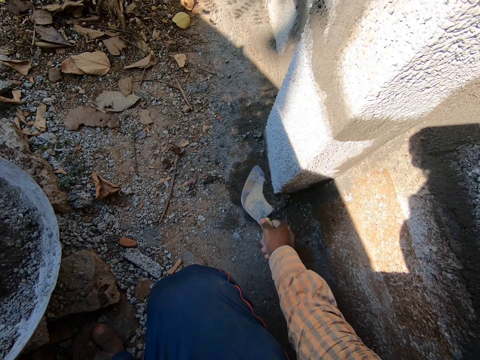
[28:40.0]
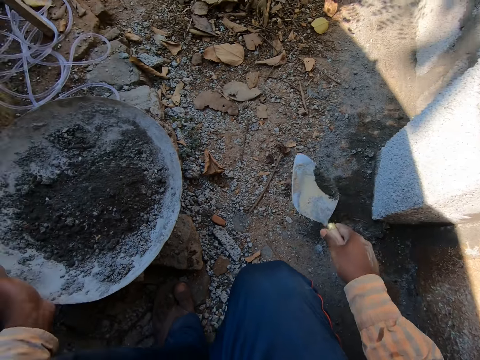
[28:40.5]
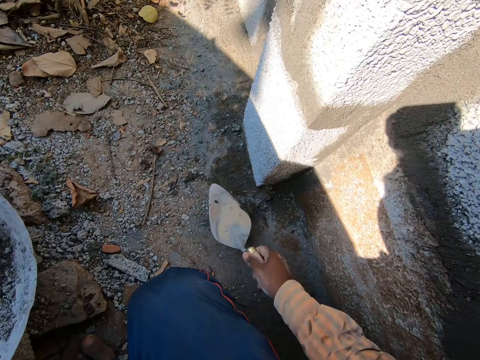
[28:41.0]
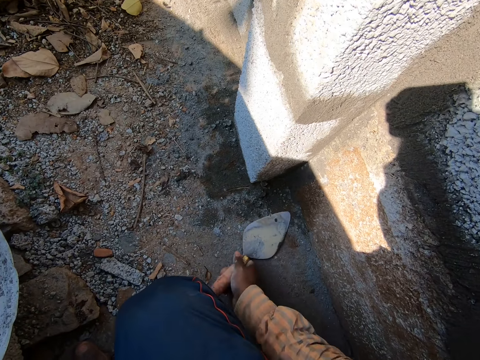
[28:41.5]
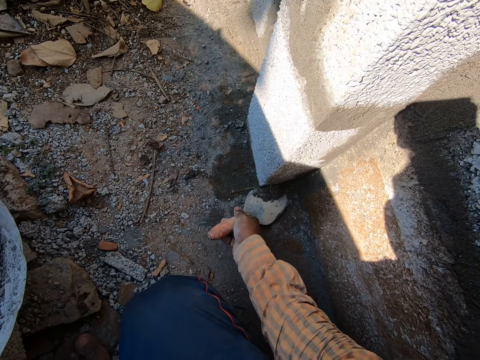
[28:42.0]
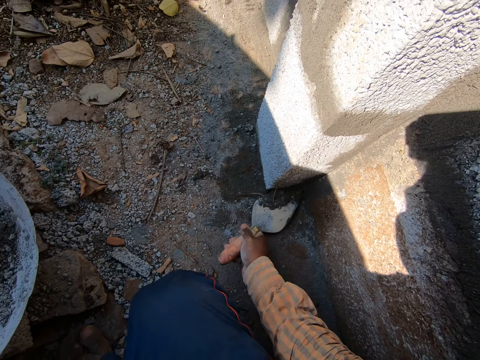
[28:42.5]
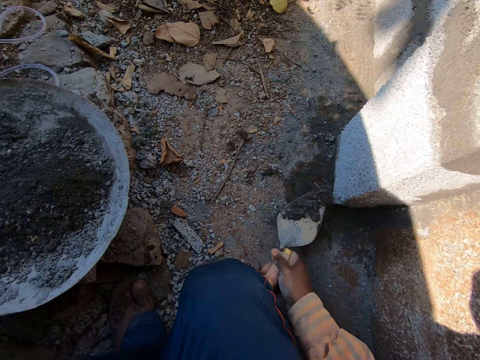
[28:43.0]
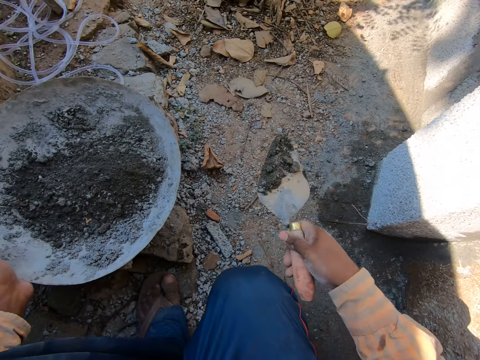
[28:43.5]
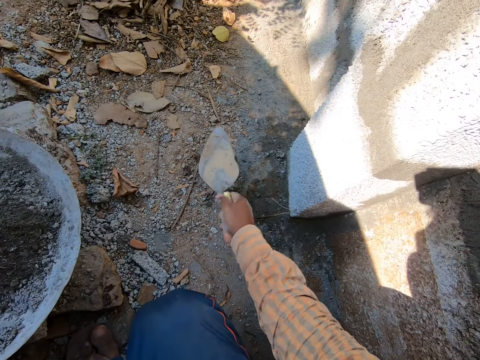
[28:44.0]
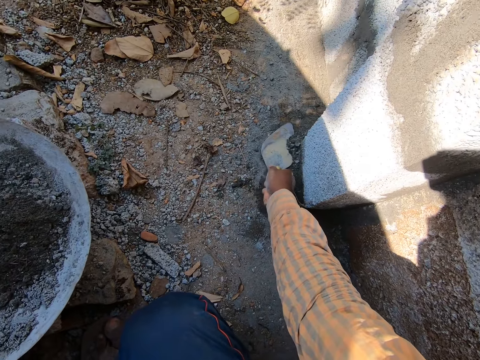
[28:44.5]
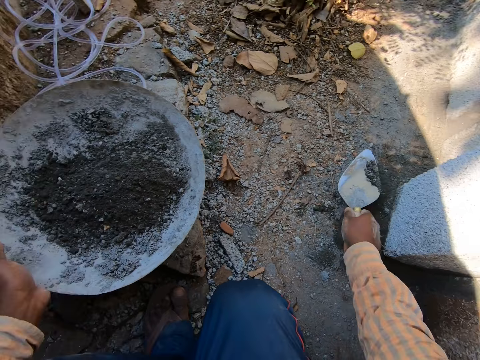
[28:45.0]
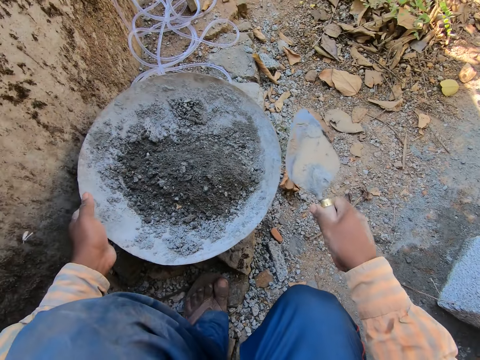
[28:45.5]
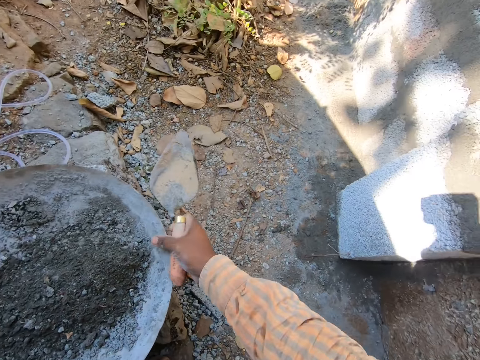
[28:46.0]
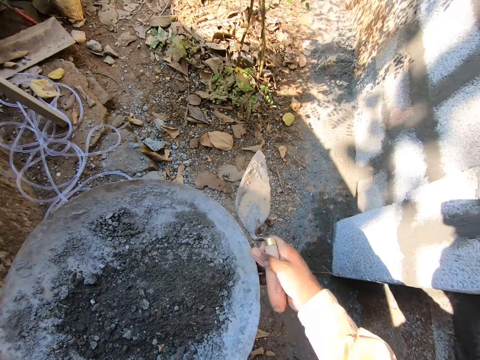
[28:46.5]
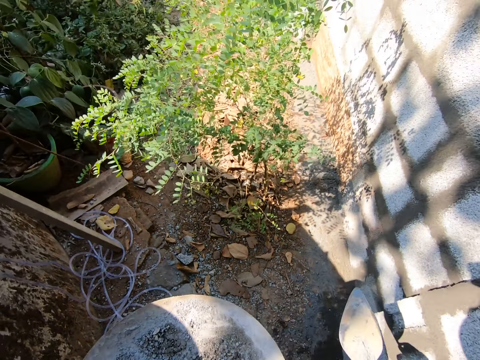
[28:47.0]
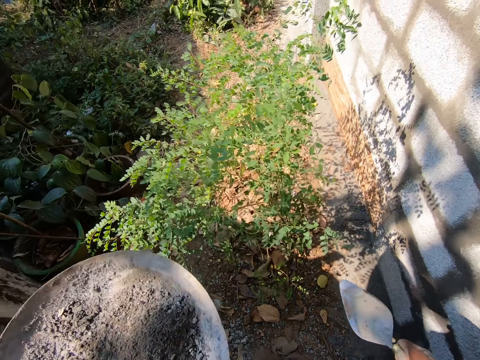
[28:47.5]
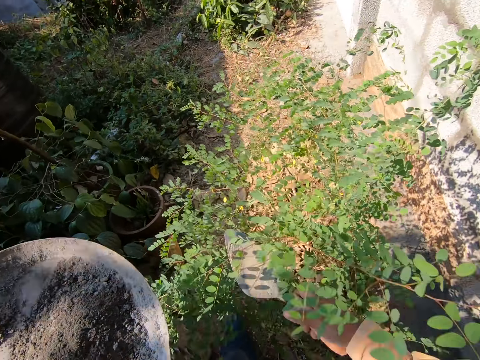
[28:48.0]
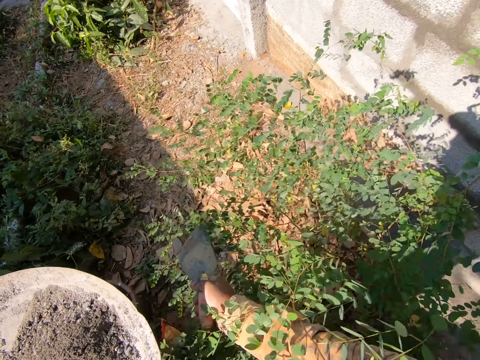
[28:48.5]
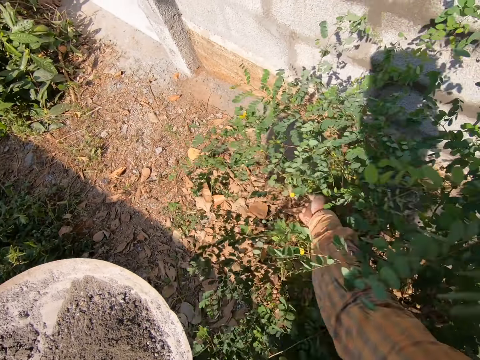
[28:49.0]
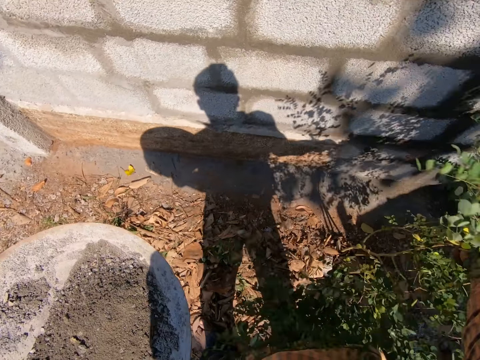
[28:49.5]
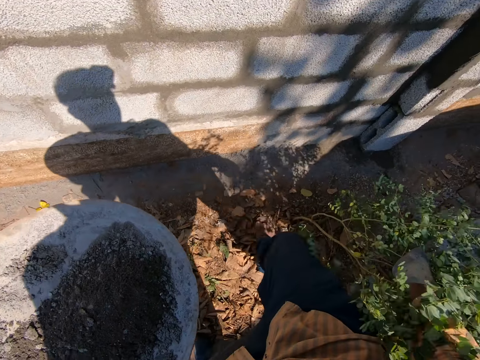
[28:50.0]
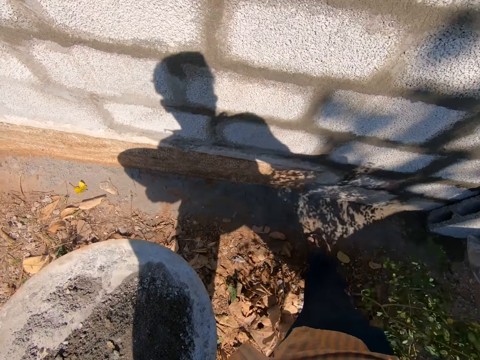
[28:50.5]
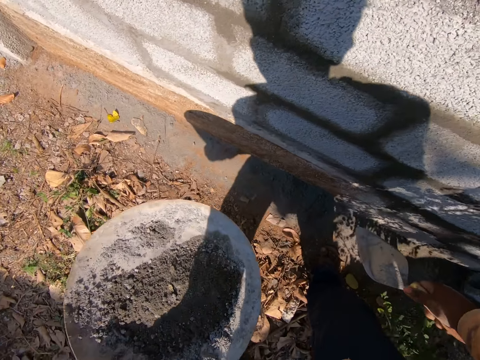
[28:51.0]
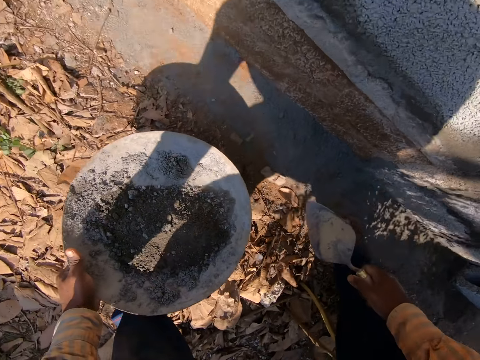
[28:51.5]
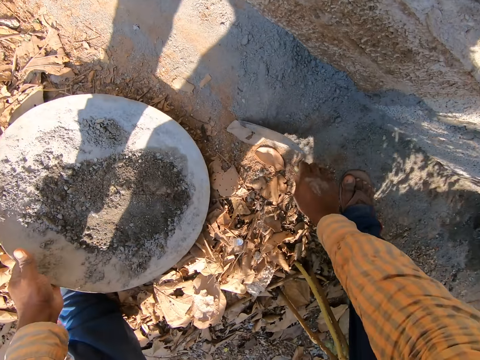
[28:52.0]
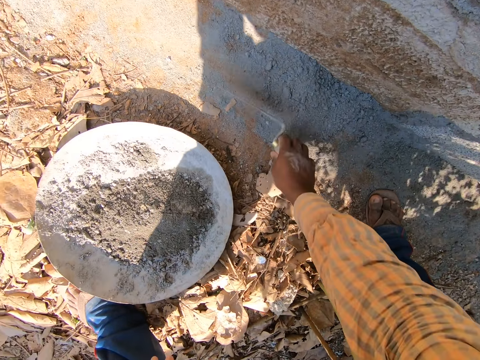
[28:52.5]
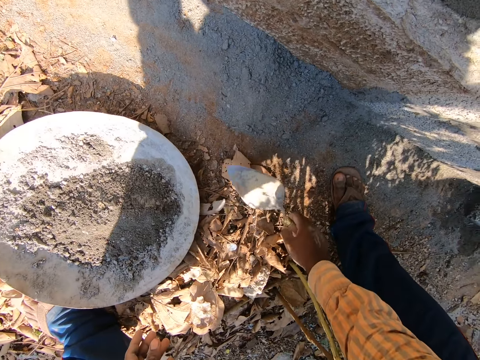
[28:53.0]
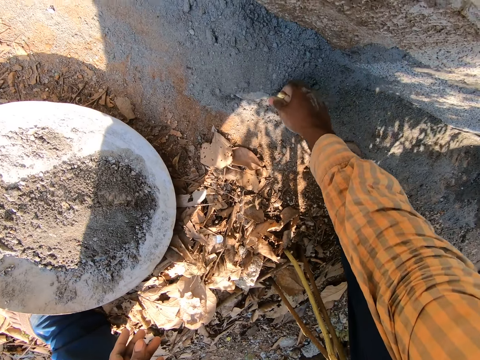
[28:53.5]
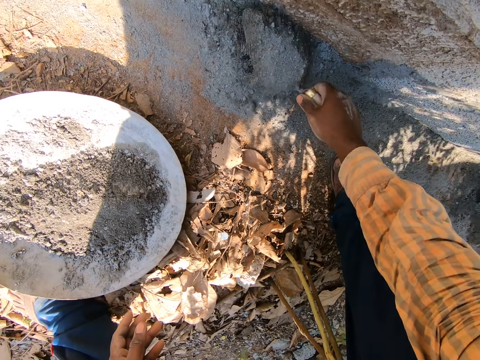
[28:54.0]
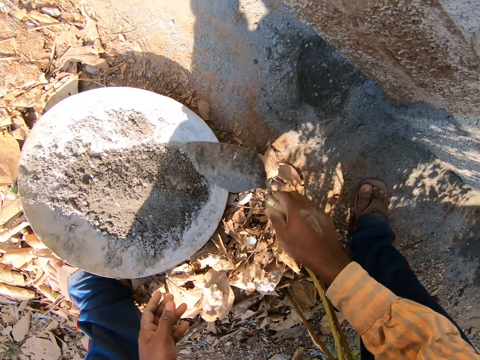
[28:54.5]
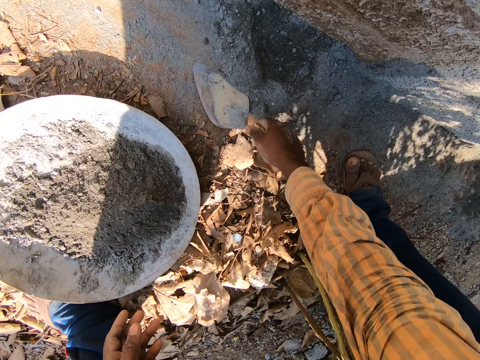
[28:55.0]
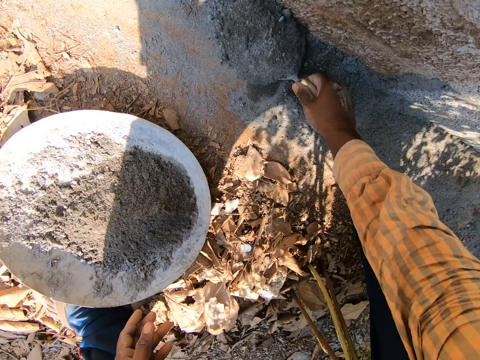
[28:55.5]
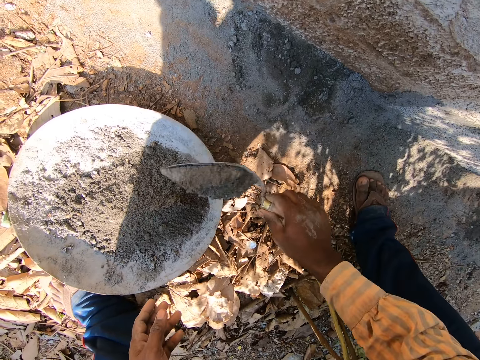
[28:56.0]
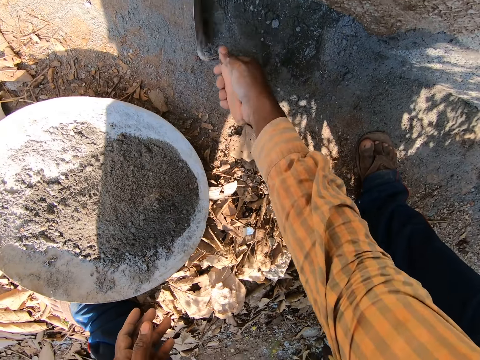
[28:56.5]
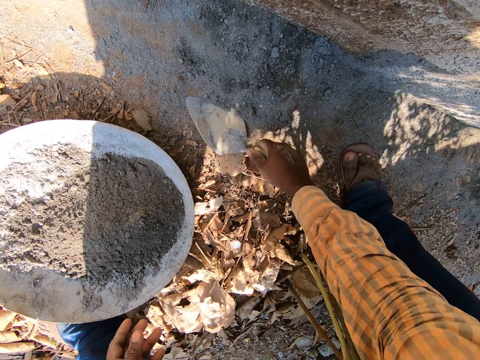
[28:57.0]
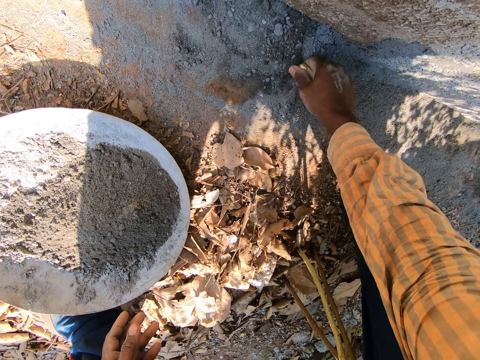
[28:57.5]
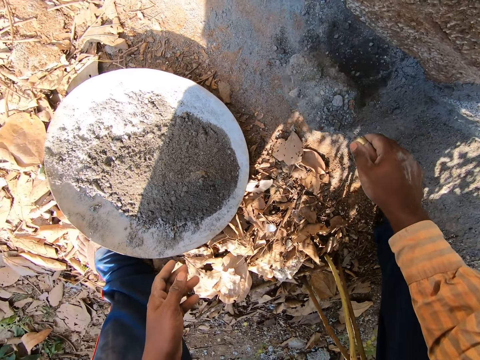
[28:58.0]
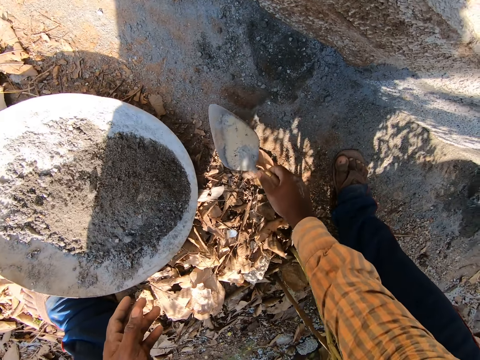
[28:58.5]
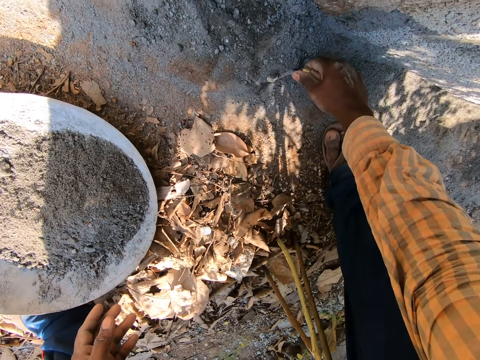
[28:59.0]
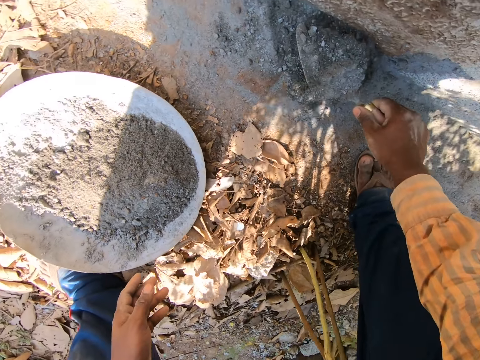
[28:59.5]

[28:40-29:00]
The camera wearer carries the head pan from the block with both hands. He drops the head pan on the ground with his left hand. He separates dirt from the cement with the pointing trowel in his right hand. He packs some cement from the ground into the head pan with the pointing trowel in his right hand.

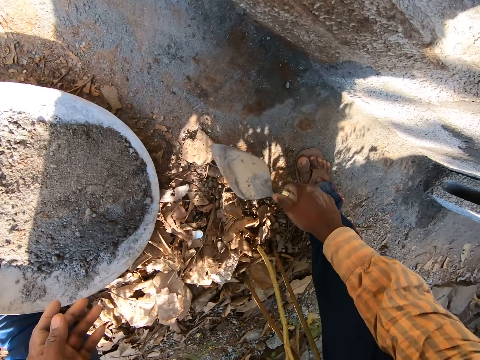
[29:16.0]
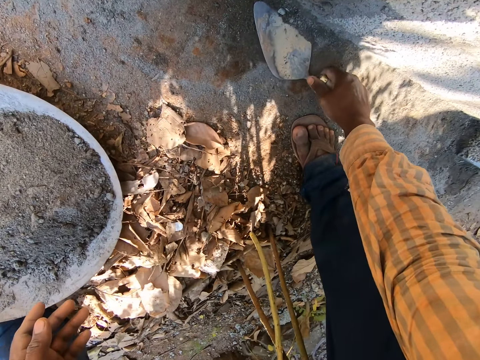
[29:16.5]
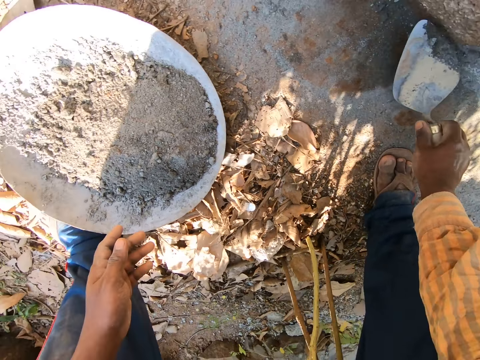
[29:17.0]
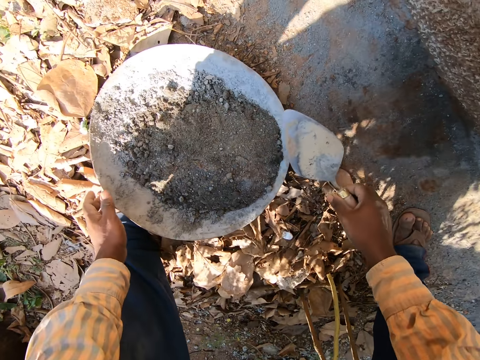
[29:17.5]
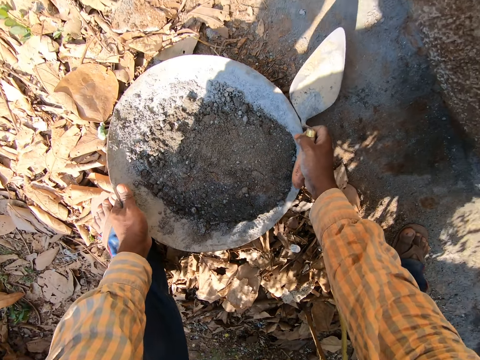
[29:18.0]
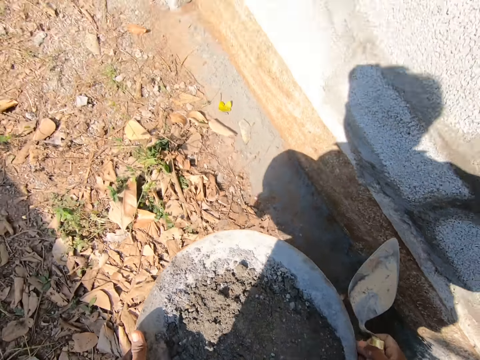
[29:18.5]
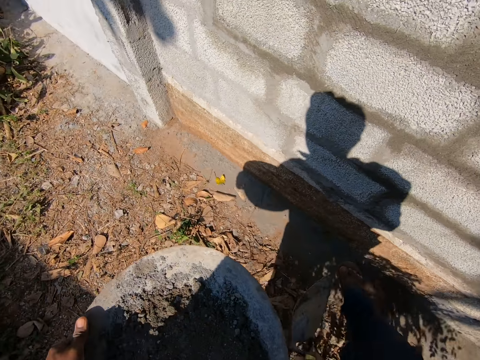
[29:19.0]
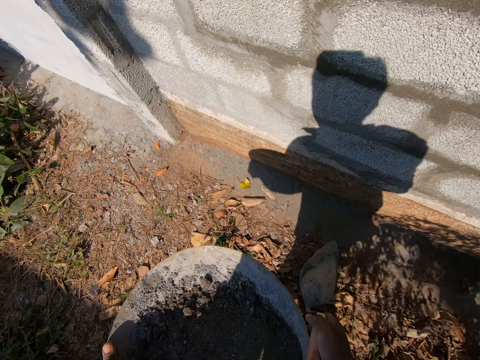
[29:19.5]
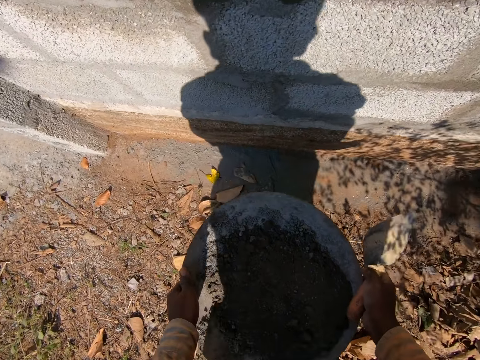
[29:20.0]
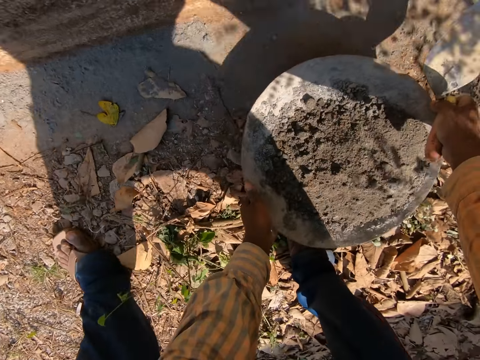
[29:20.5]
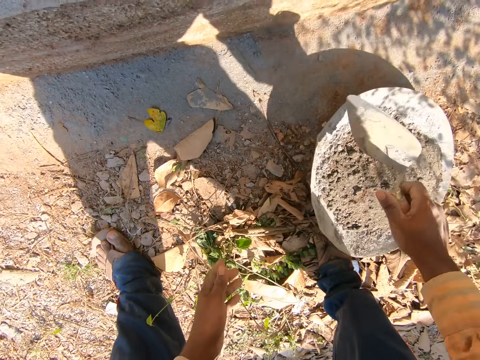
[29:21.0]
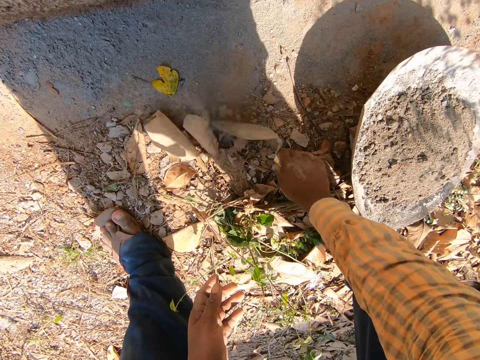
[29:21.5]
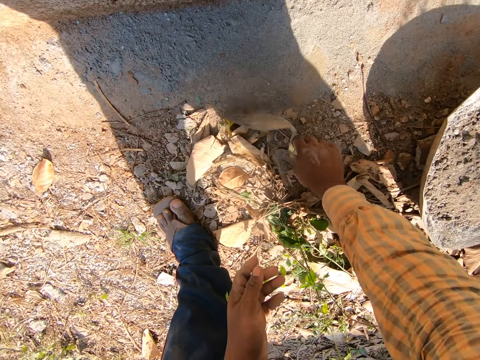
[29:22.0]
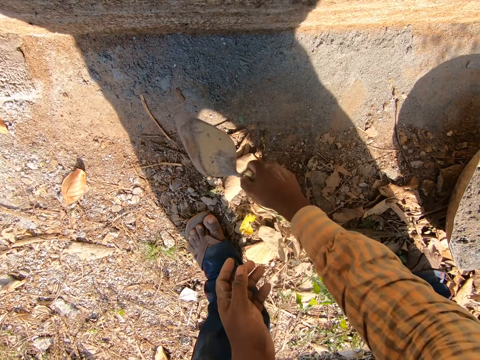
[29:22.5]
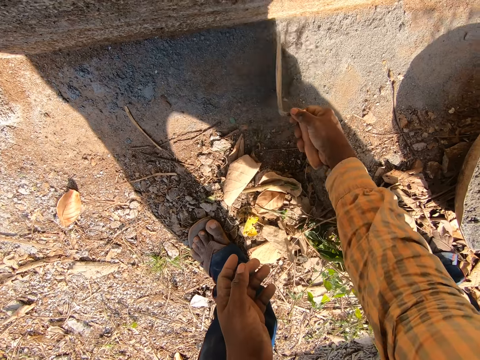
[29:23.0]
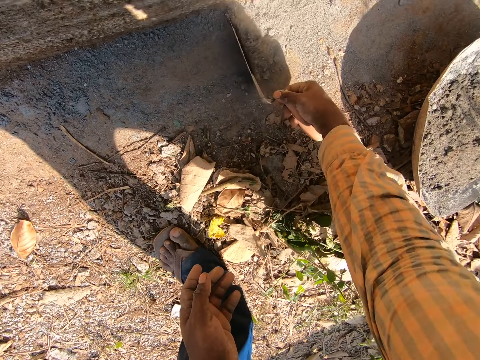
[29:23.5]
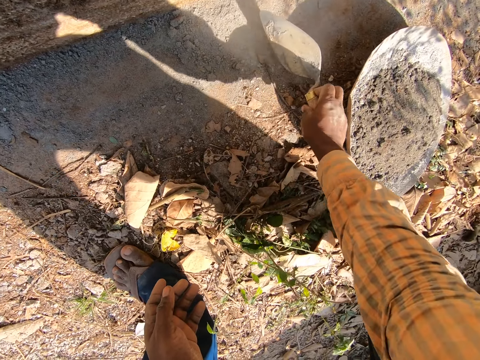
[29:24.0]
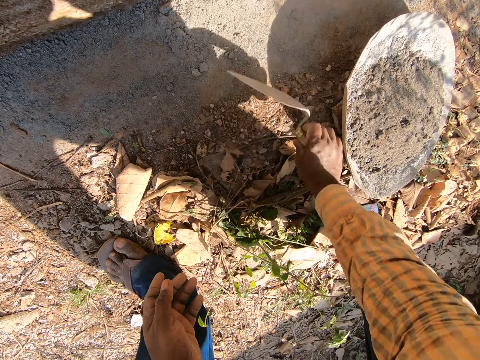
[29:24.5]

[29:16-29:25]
The camera wearer carries the head pan from the ground with both hands. He drops the head pan on the ground with both hands. He separates dirt from the cement with the pointing trowel in his right hand.
